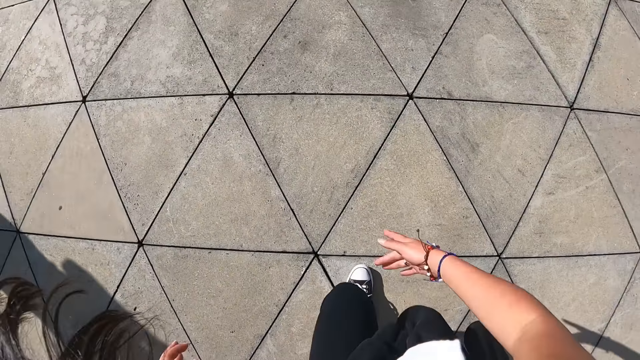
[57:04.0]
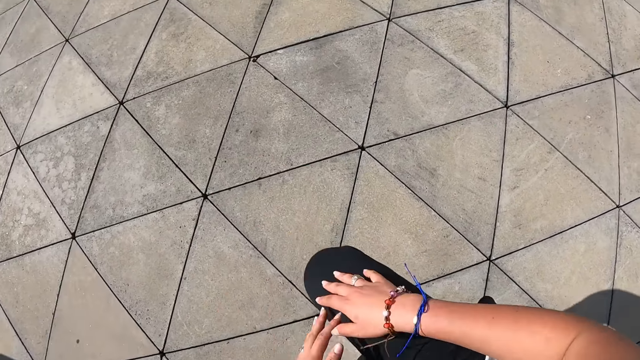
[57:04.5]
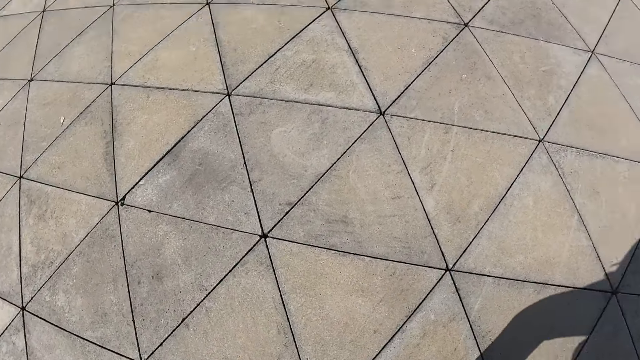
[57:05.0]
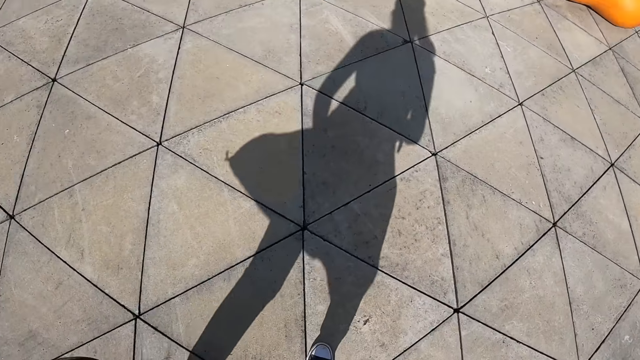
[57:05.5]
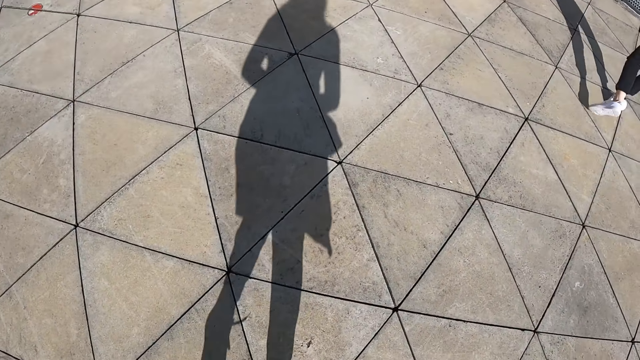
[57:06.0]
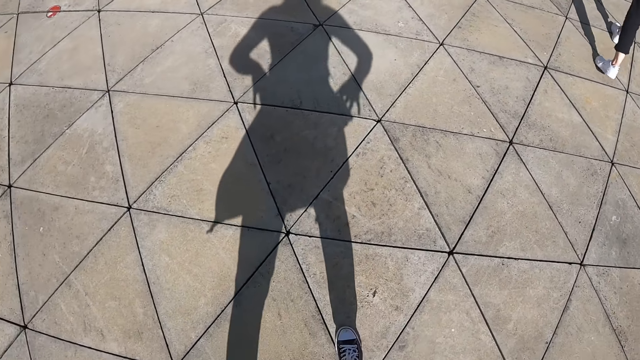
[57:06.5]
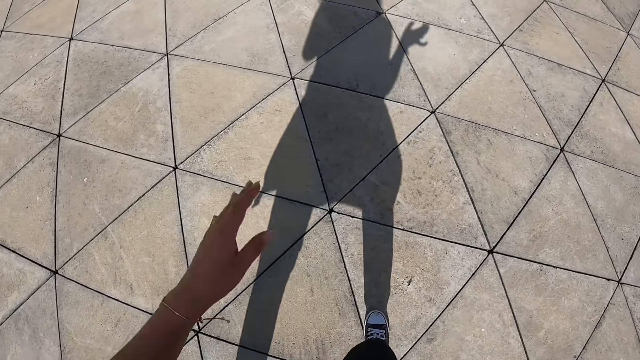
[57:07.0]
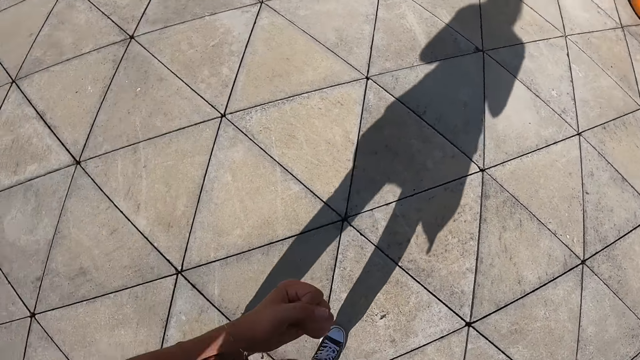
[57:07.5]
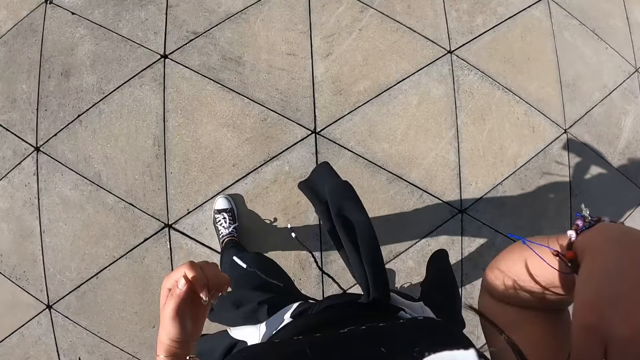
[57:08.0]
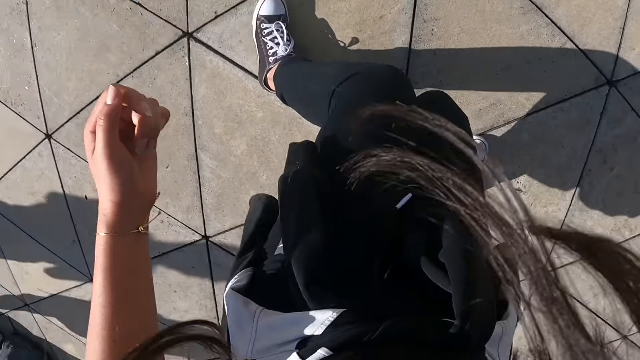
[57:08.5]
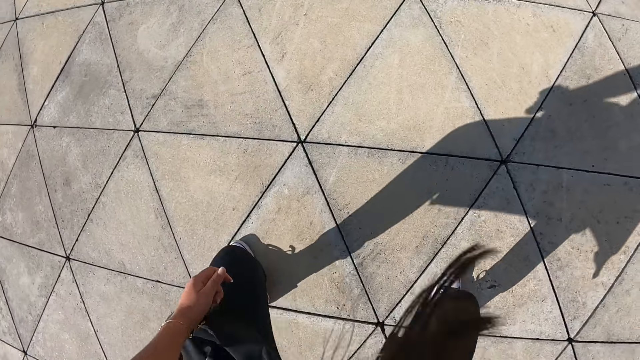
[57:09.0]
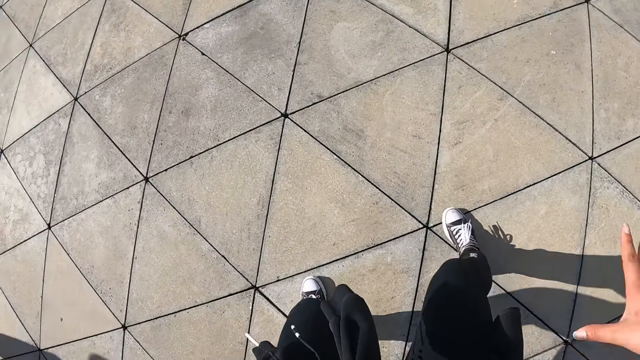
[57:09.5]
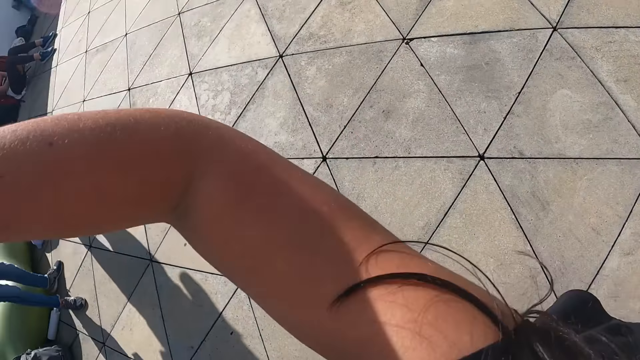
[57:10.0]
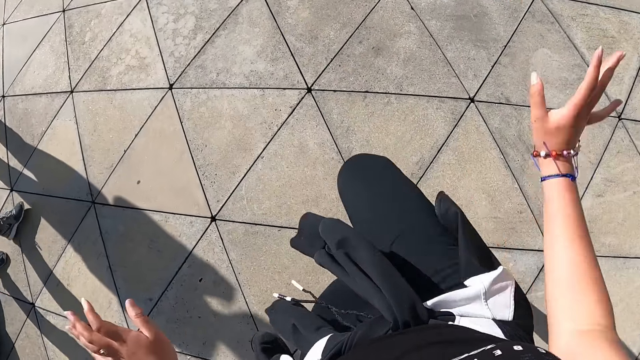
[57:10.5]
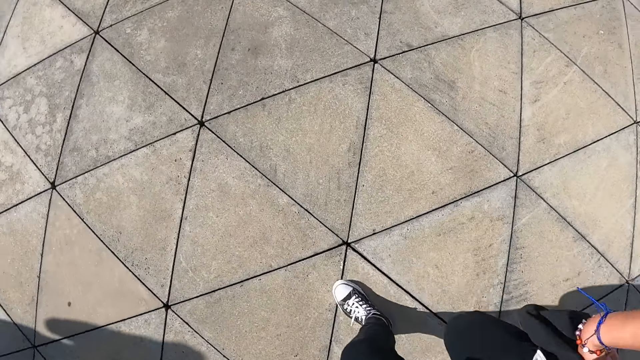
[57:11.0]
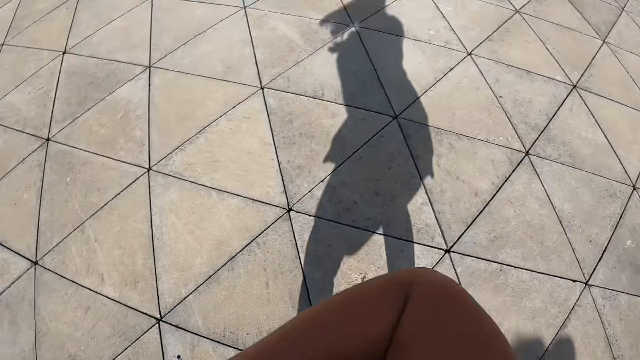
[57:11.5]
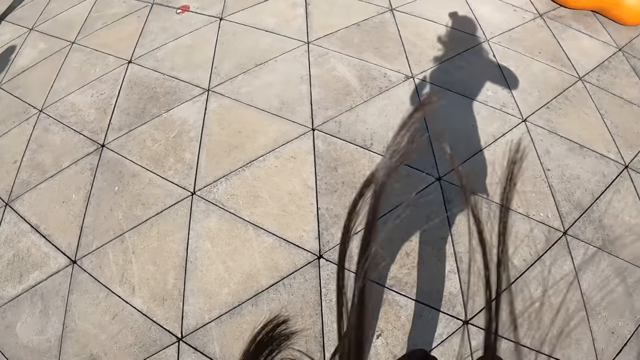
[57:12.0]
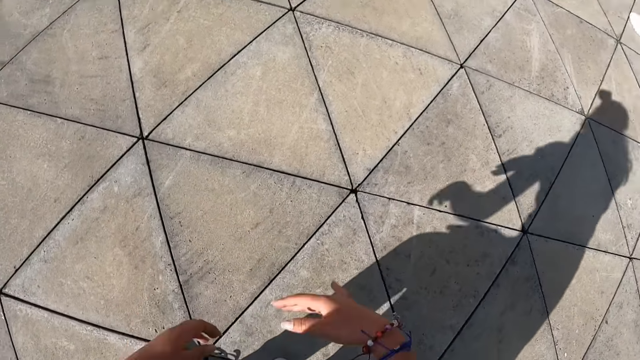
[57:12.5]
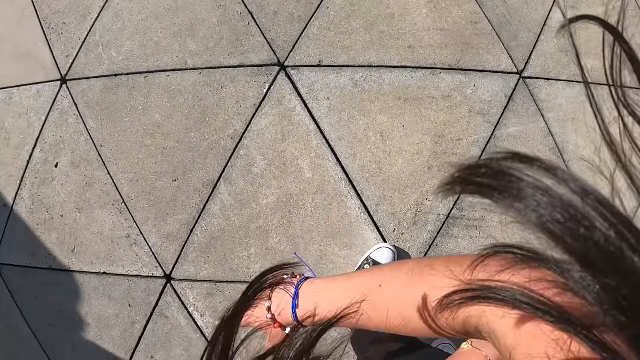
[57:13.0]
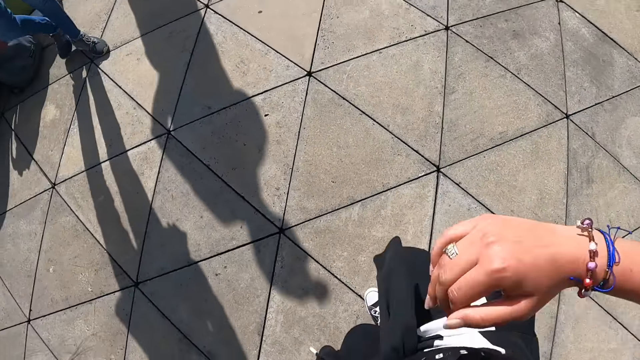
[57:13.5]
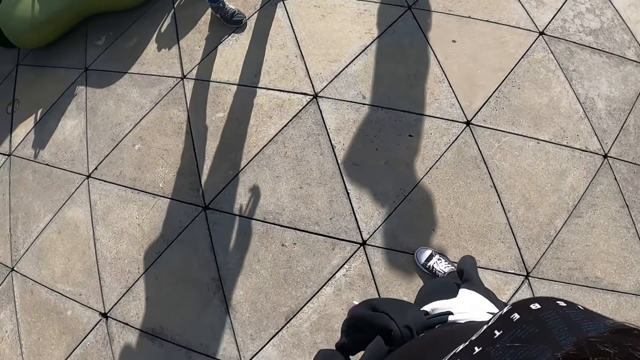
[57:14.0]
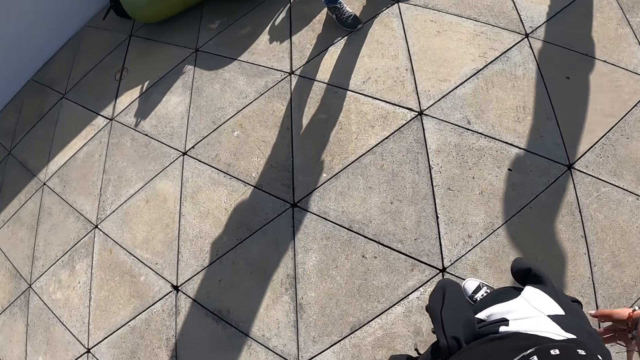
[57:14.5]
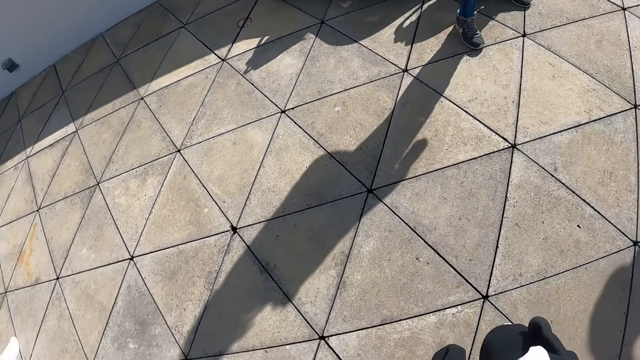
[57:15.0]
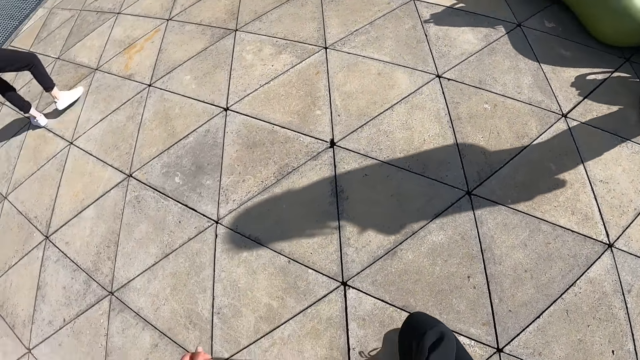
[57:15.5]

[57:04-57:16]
The camera wearer makes dance moves.

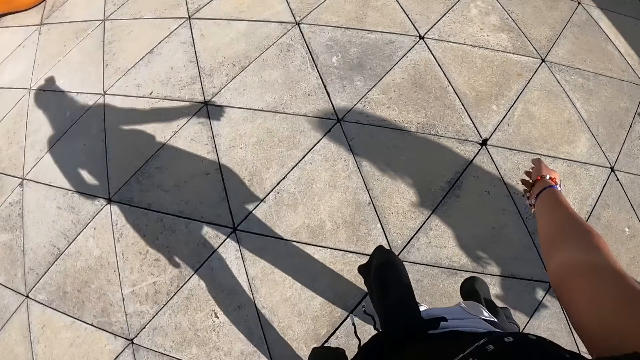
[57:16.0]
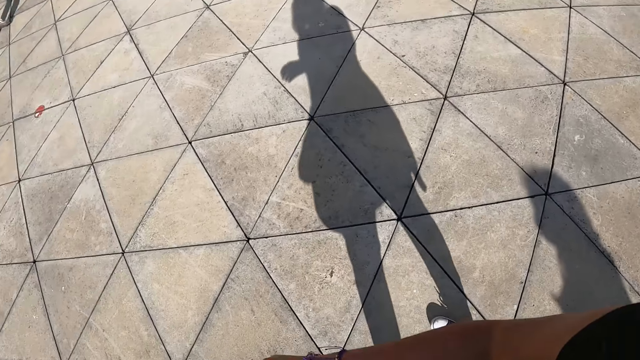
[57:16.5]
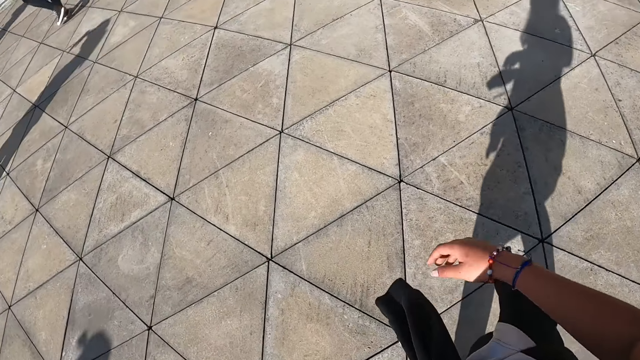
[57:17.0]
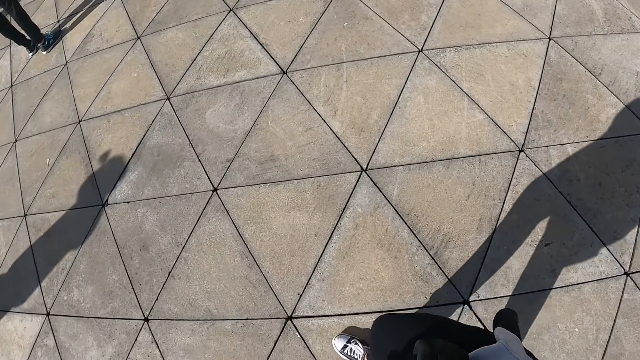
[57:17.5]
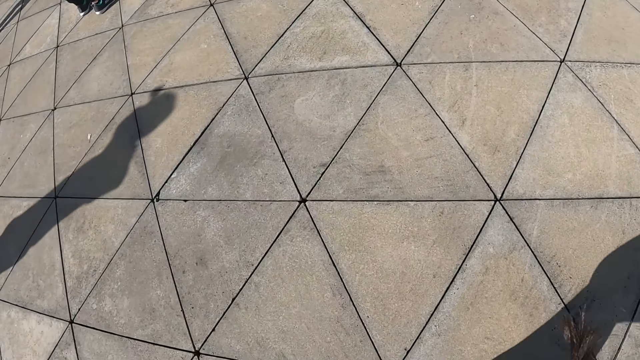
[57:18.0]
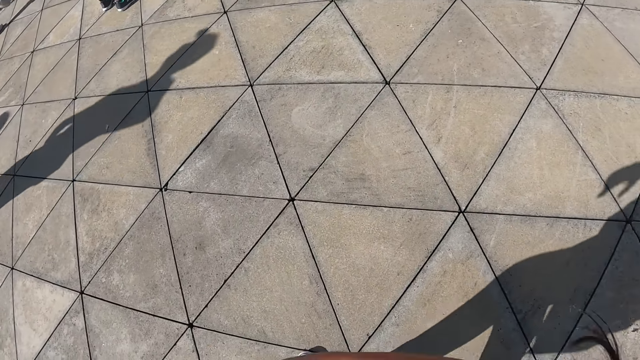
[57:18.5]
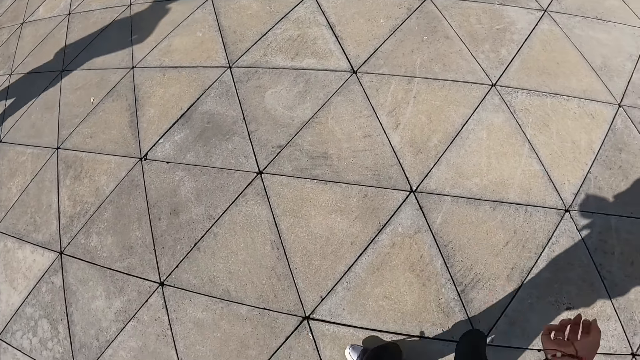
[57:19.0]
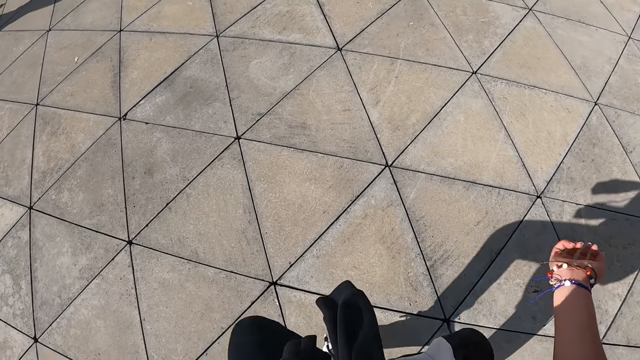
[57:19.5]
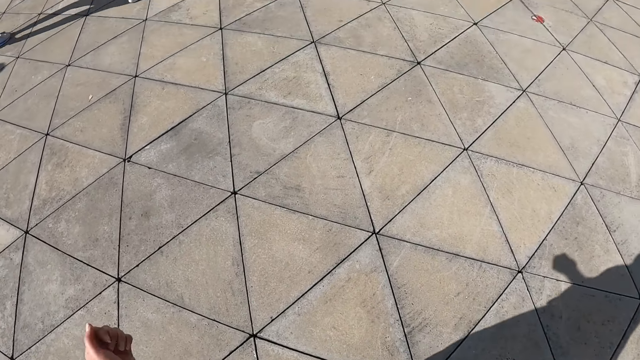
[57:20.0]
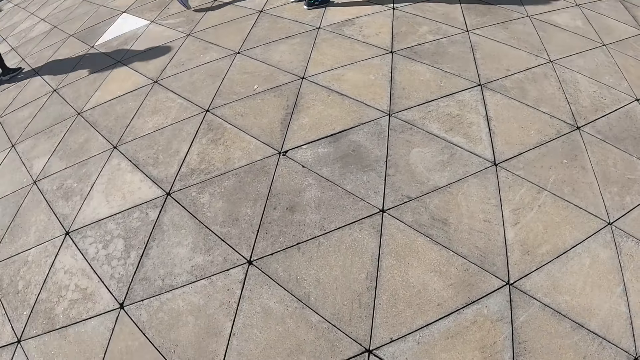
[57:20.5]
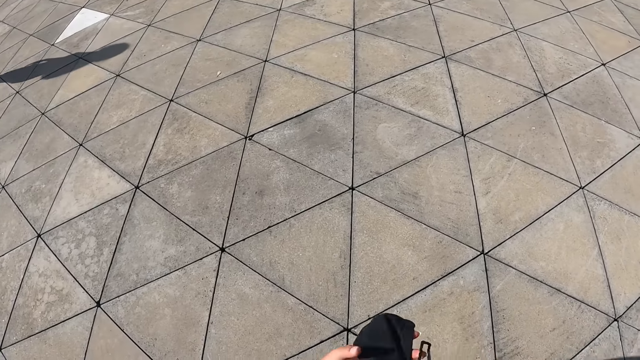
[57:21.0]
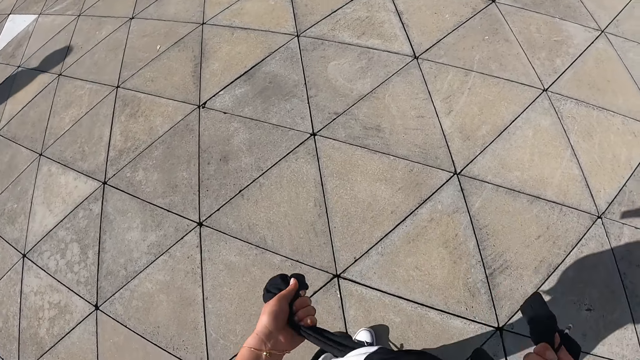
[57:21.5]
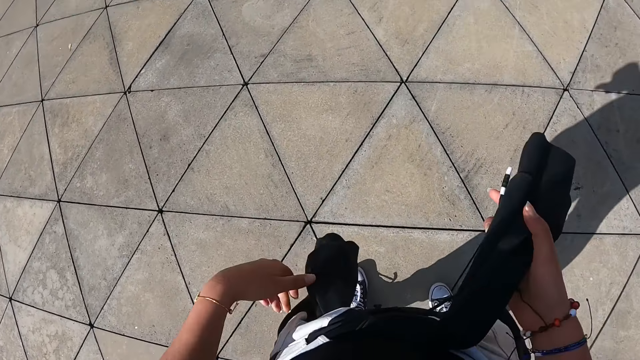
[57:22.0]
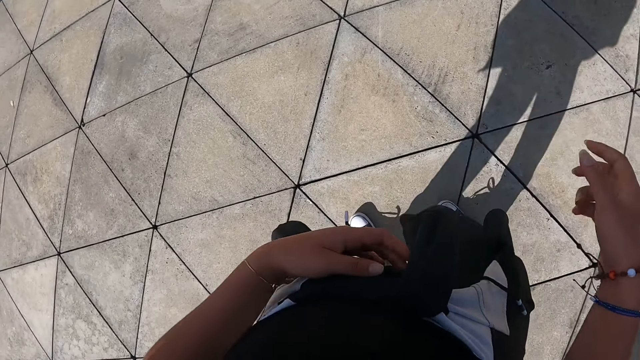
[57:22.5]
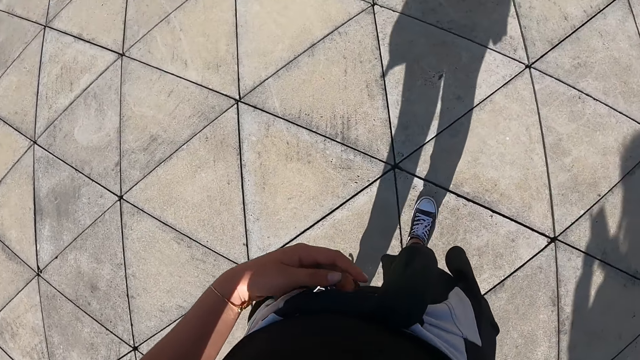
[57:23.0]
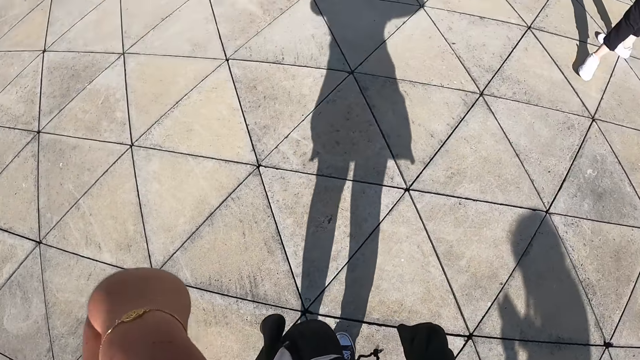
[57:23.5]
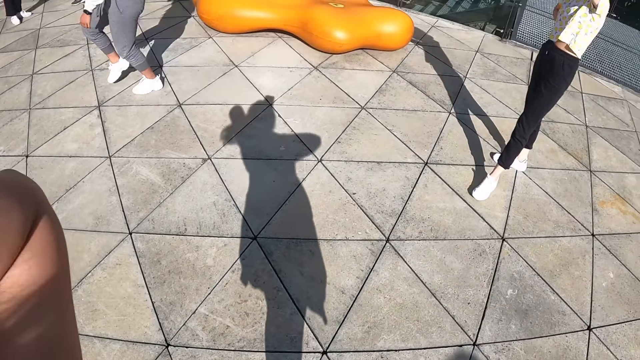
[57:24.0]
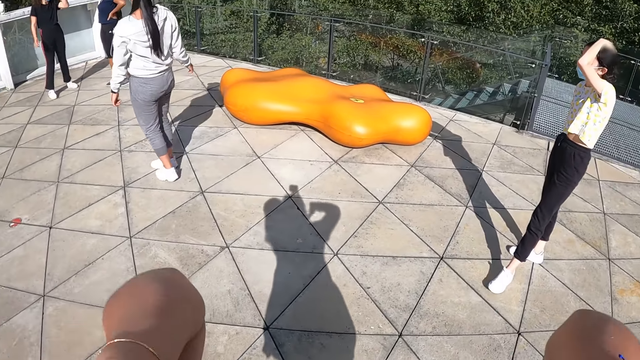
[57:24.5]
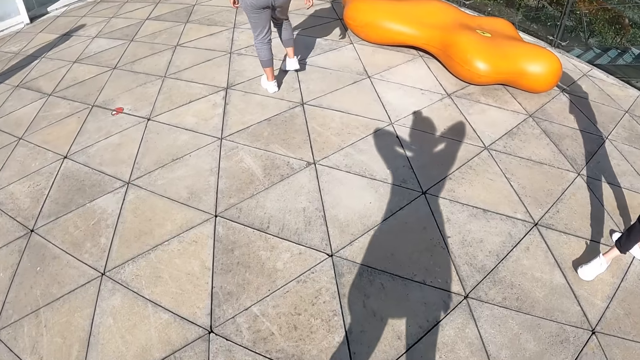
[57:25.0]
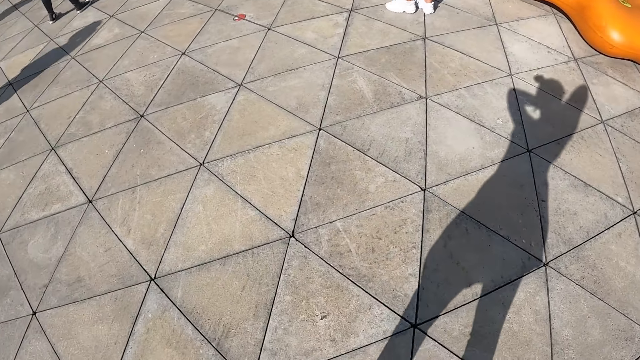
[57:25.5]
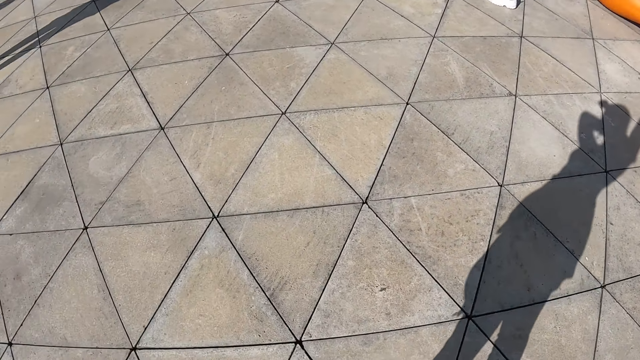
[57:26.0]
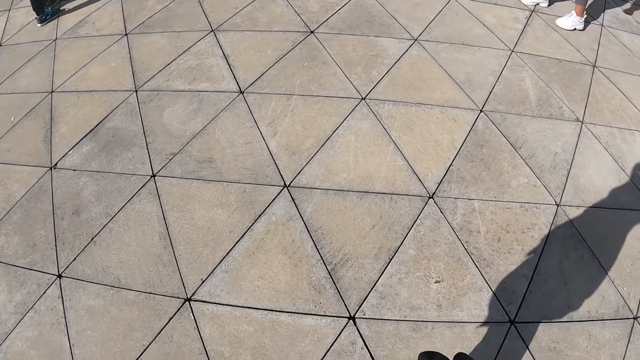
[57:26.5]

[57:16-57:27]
The camera wearer tightens the sweater around her waist with both hands. She raises both hands to her neck. She pushes hair back.
